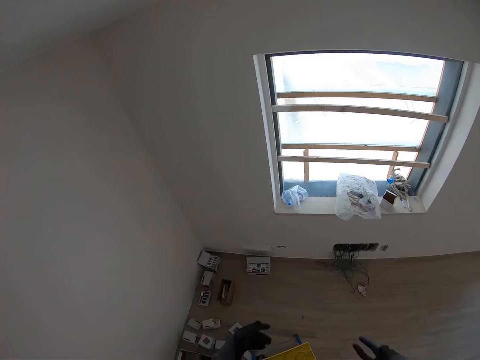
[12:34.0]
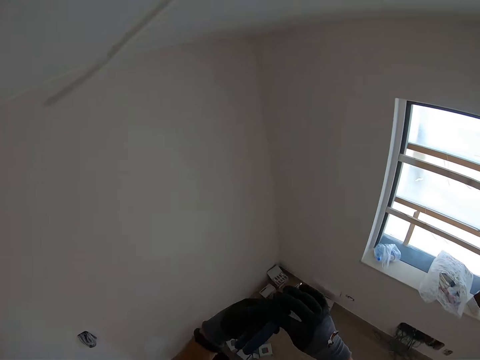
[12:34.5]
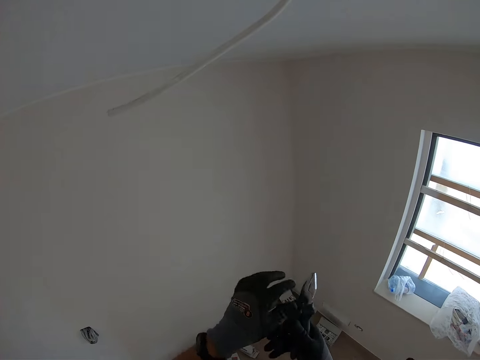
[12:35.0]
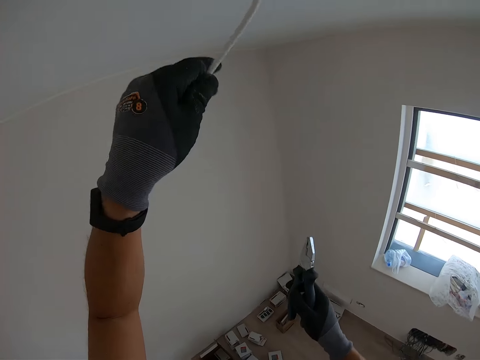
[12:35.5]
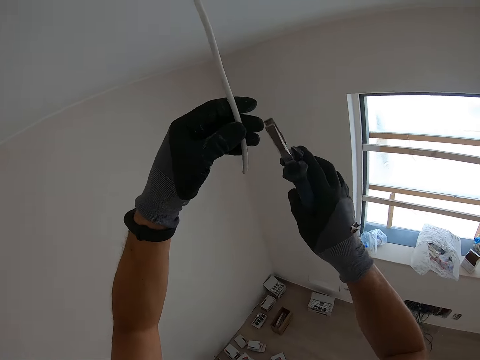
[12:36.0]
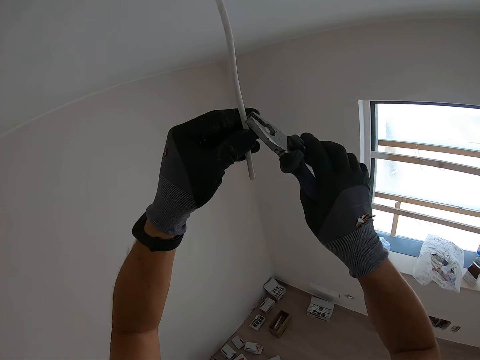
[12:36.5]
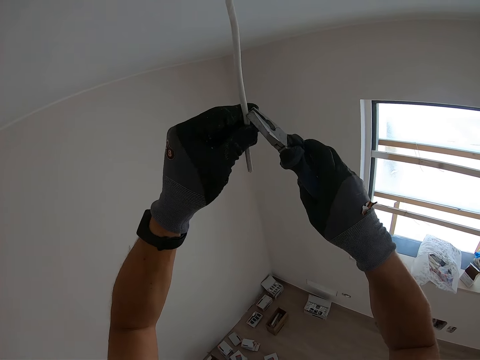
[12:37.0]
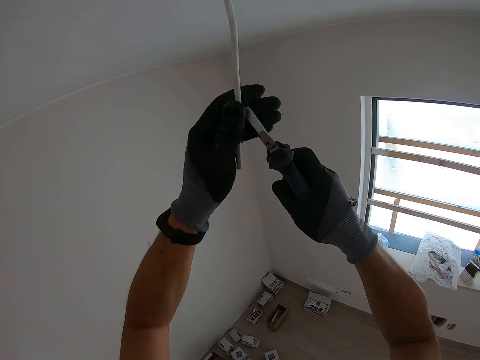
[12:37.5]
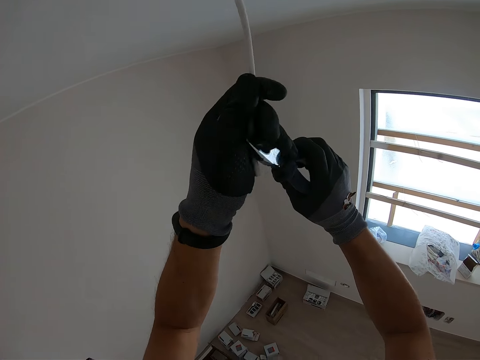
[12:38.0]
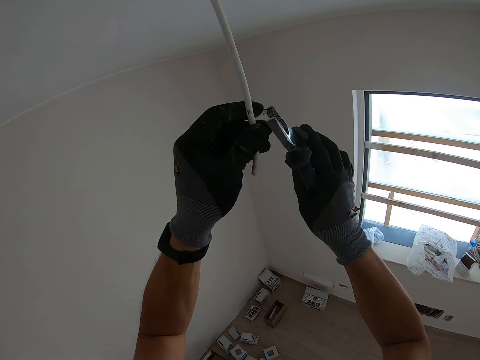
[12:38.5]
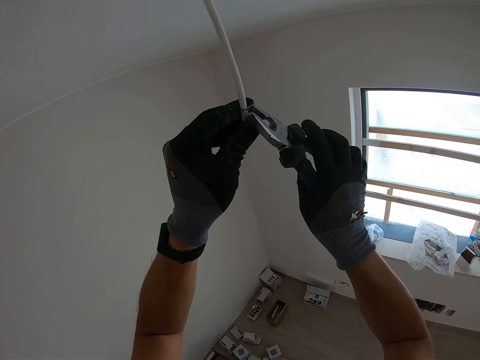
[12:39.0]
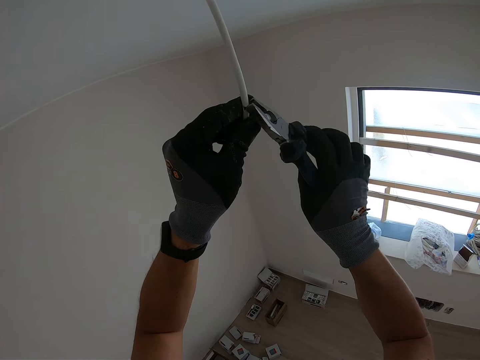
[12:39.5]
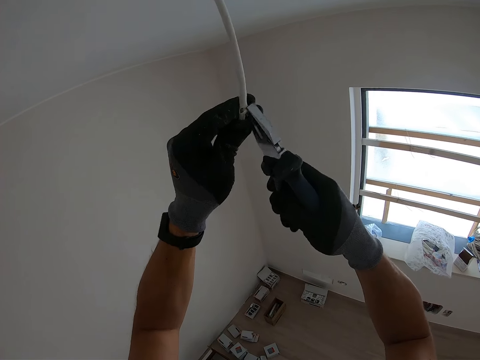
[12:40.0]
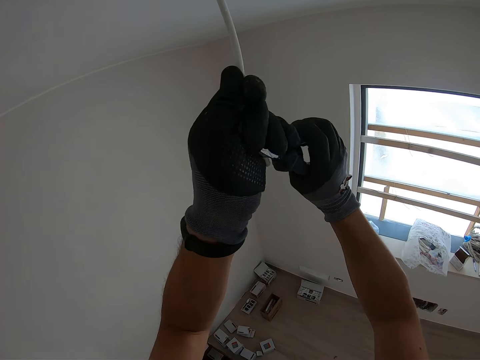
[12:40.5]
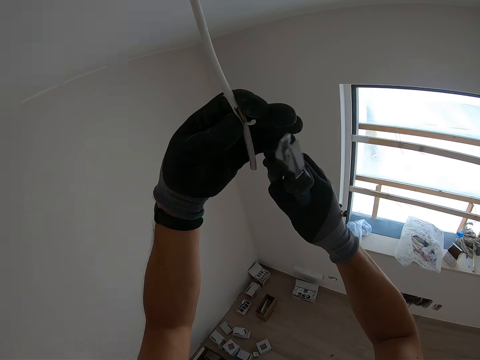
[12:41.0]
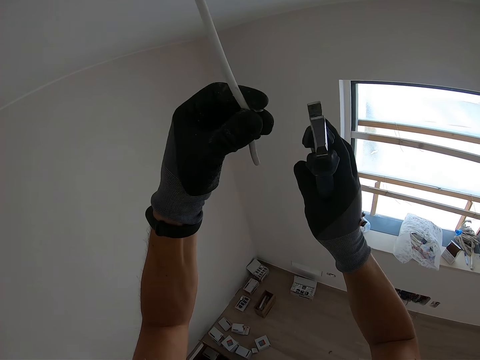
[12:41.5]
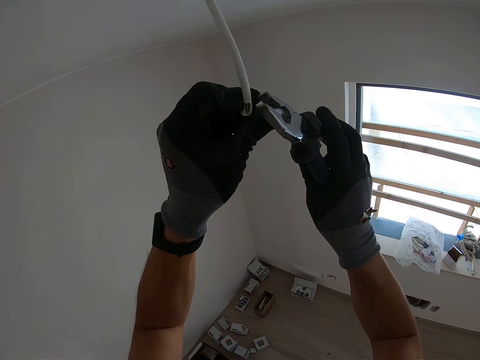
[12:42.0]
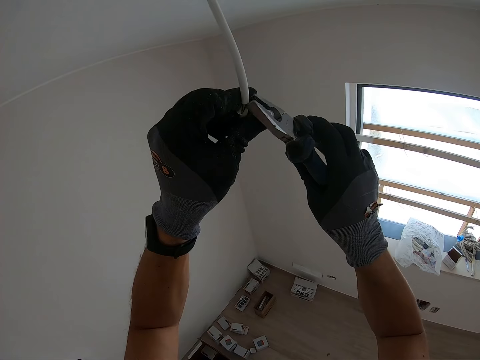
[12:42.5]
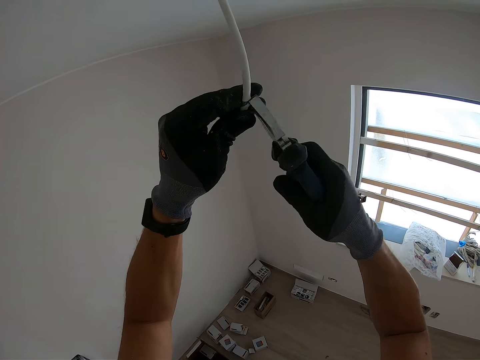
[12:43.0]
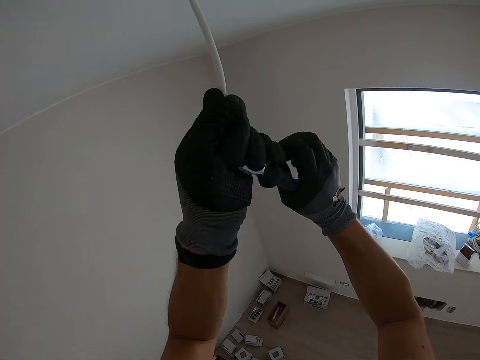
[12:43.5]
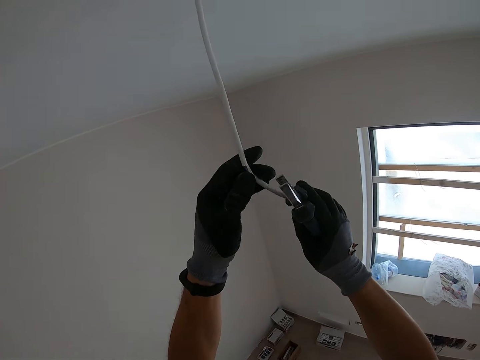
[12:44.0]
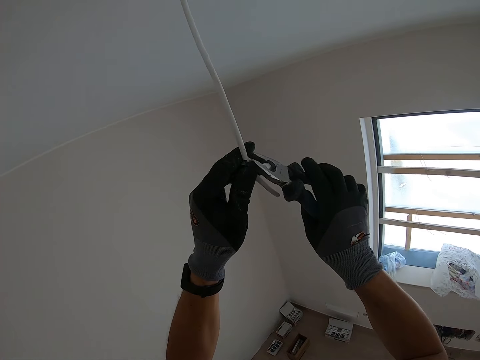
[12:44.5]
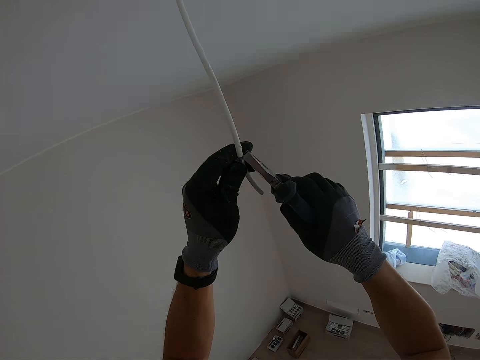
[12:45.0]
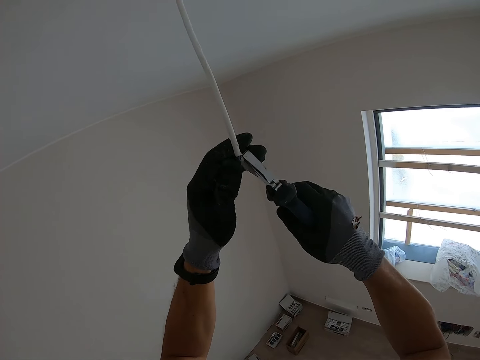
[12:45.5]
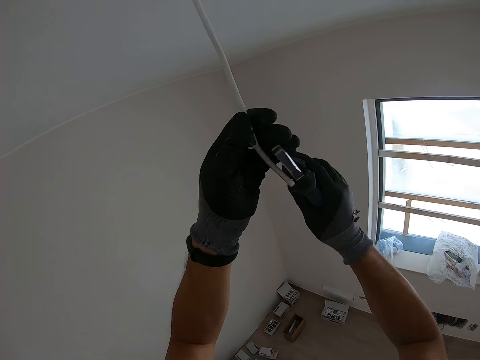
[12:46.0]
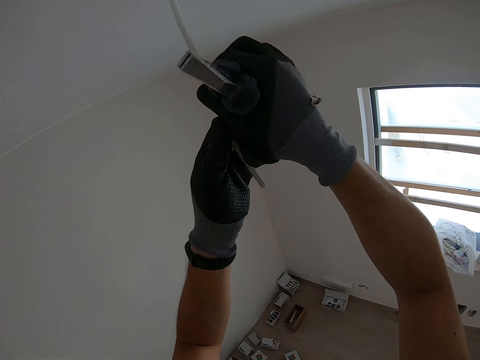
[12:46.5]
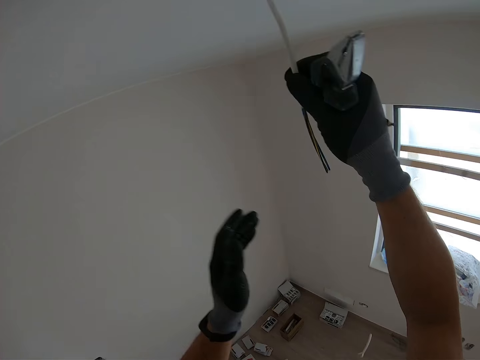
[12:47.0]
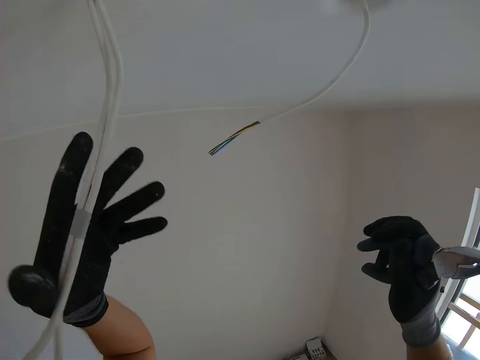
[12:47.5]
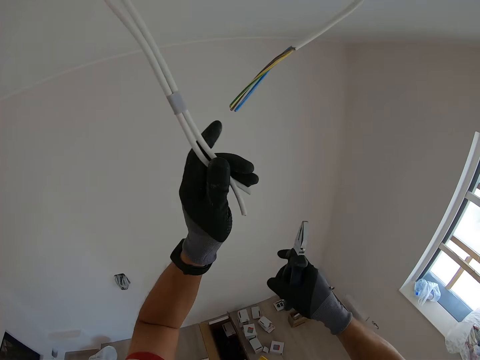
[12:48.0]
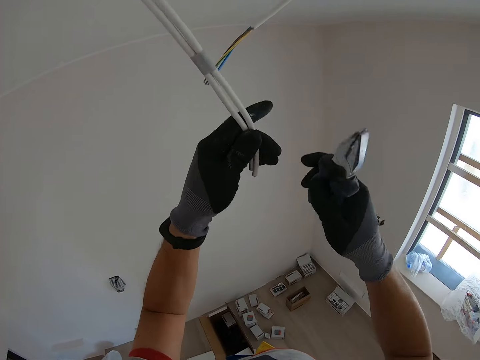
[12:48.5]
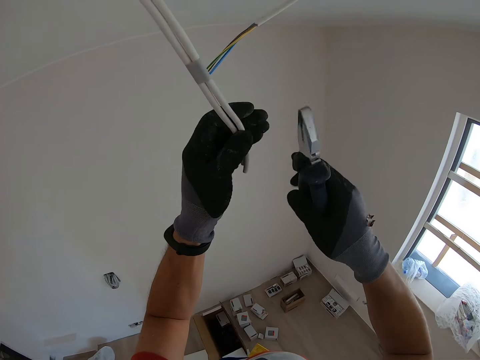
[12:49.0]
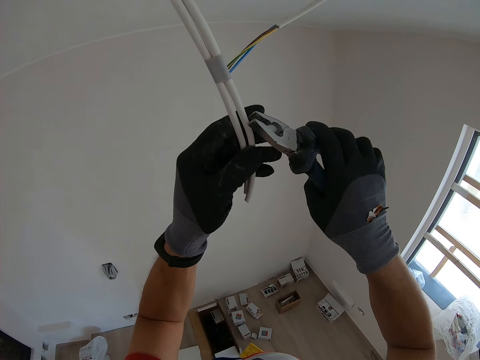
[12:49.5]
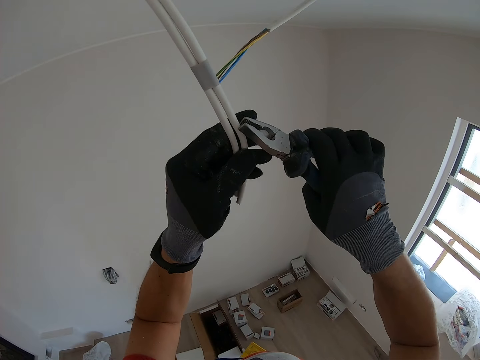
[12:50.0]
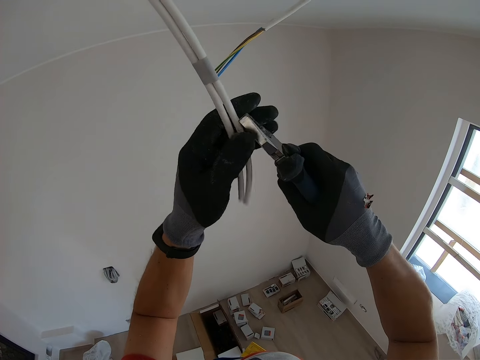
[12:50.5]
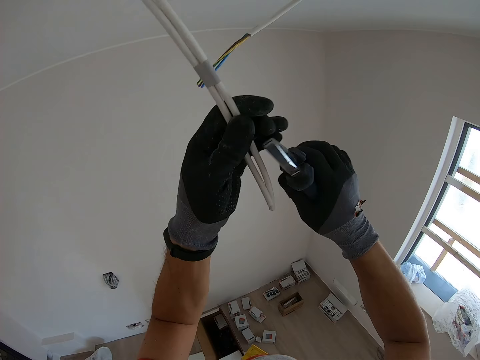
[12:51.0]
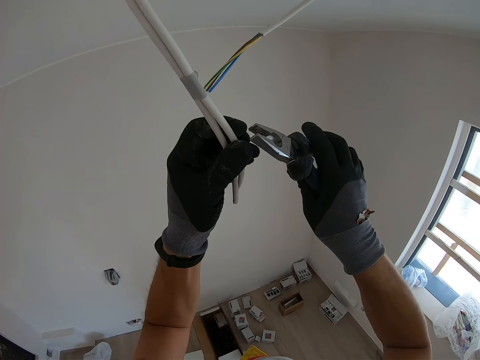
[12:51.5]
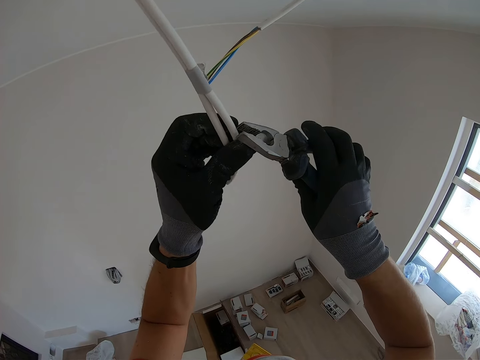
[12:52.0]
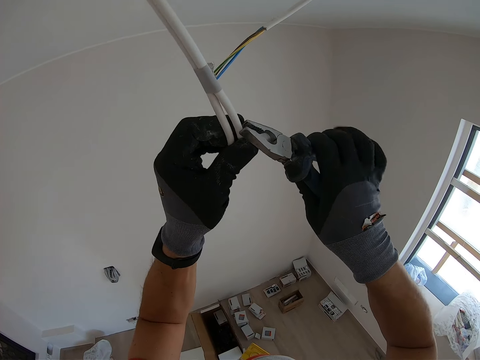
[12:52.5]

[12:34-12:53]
The camera wearer holds pliers, holds a wire, and holds the pliers. They rip the wire cover with the pliers. They hold the pliers and strip the wire cover off. They grab other wires, hold the pliers, and rip the wire cover with the pliers.

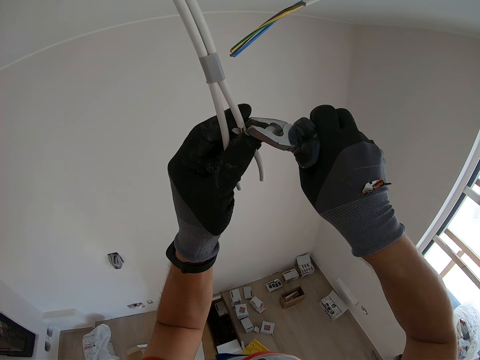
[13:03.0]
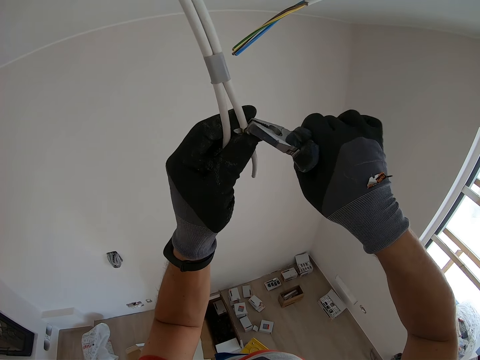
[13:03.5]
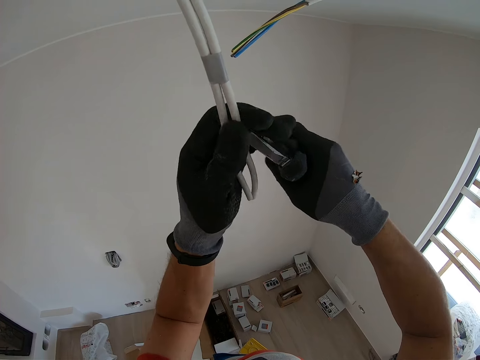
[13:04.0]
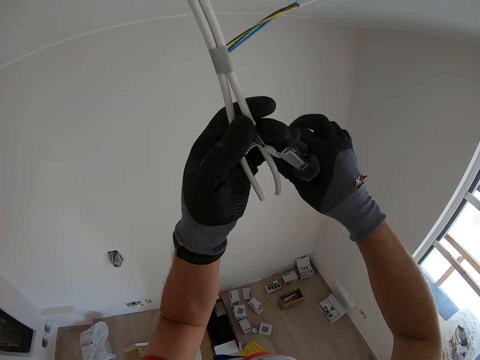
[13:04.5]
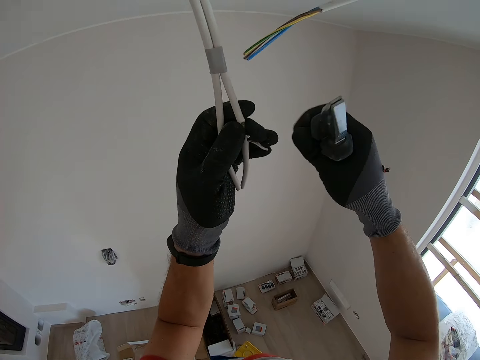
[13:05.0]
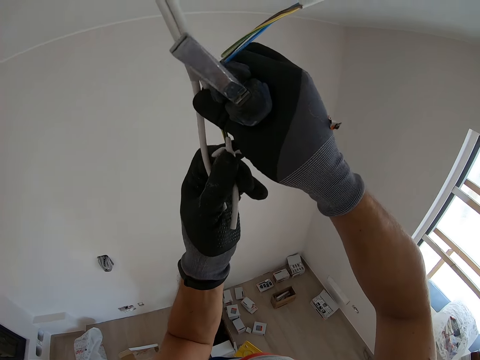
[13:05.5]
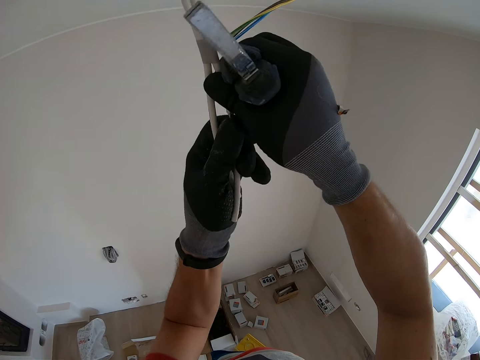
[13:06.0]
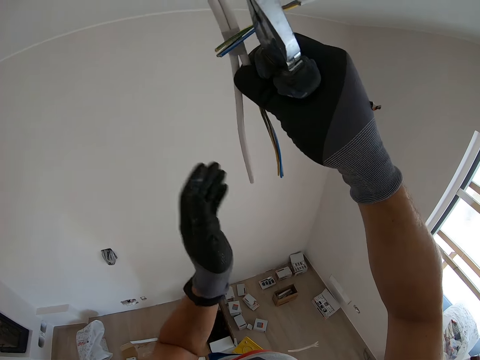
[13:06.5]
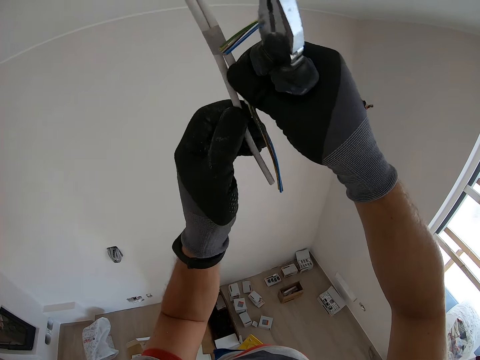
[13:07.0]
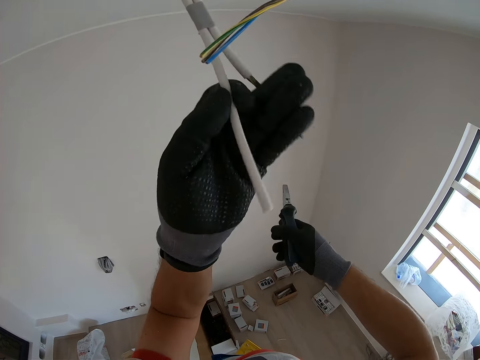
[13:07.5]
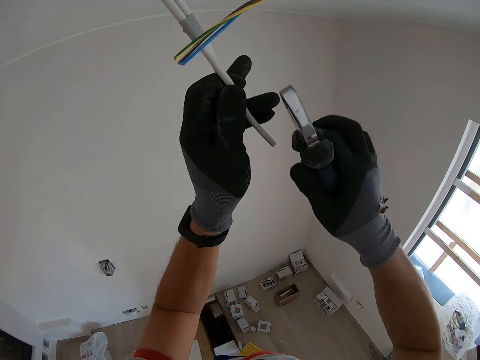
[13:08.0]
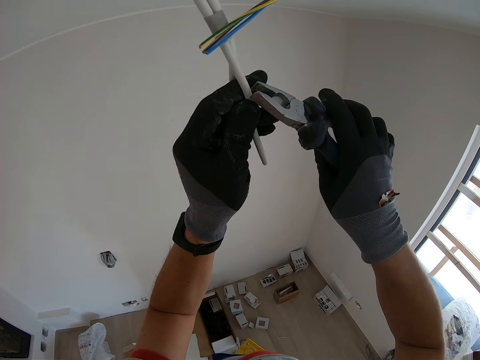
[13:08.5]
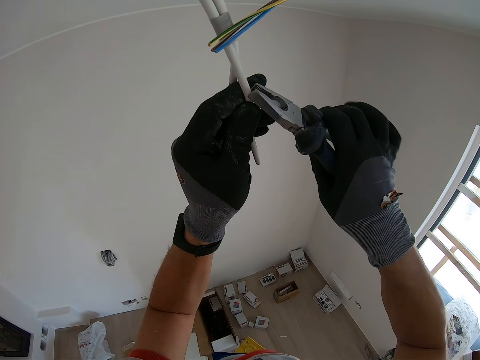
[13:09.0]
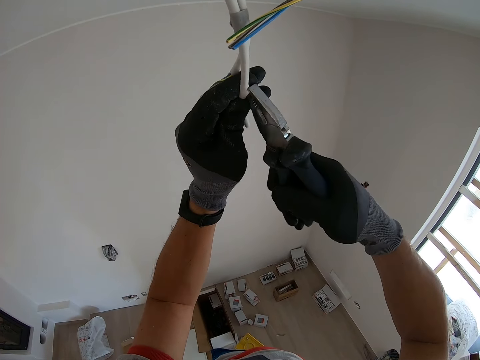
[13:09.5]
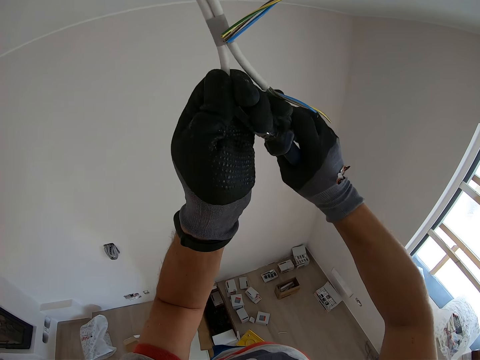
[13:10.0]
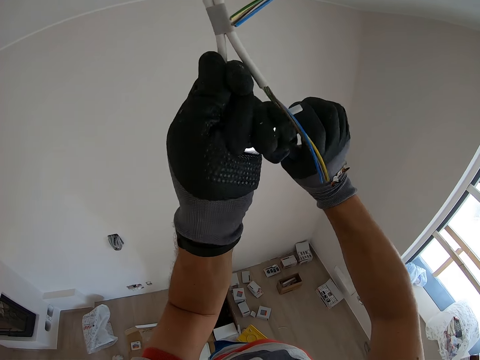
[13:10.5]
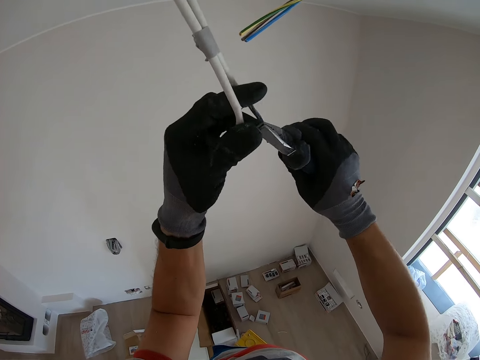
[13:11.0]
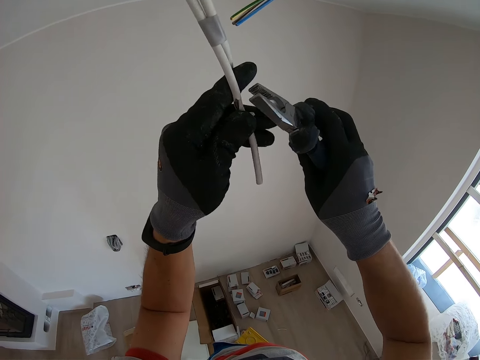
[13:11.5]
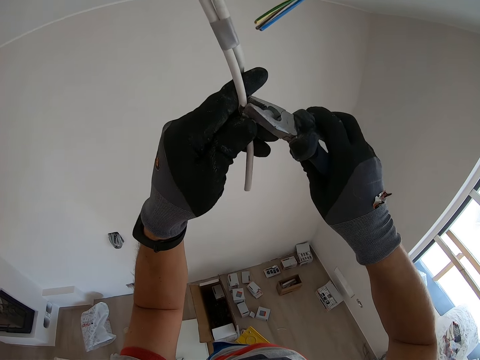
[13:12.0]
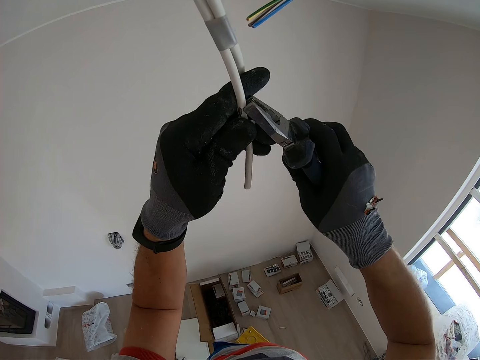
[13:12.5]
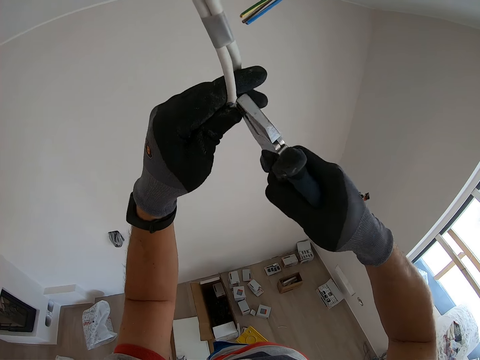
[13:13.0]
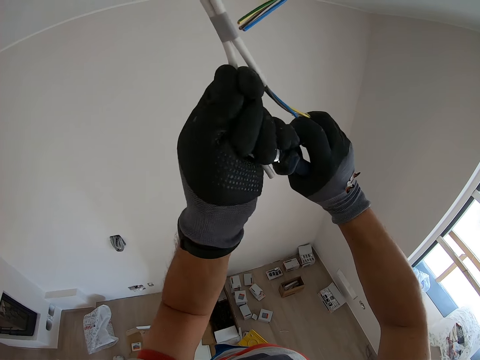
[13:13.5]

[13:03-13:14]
The camera wearer strips the wire cover off. They hold pliers. They rip the wire cover with the pliers.
